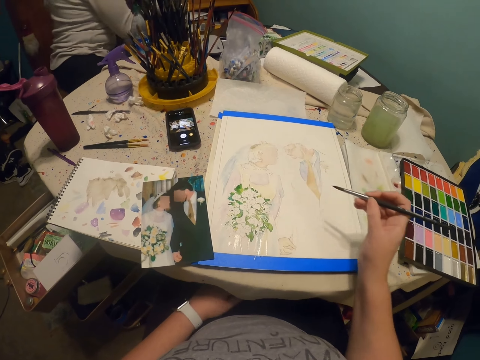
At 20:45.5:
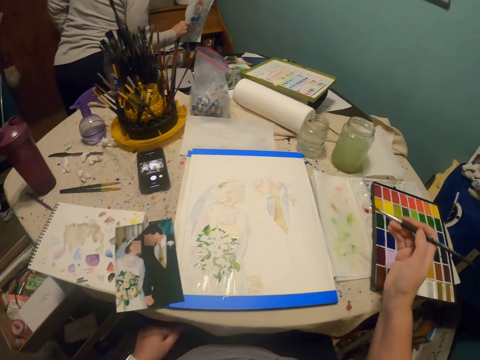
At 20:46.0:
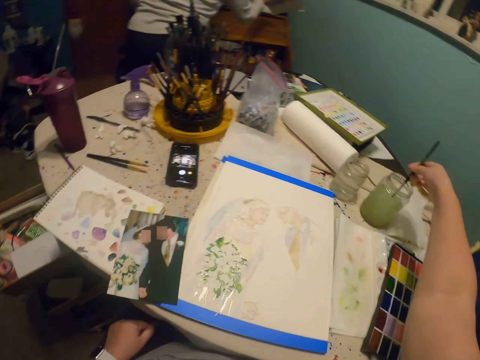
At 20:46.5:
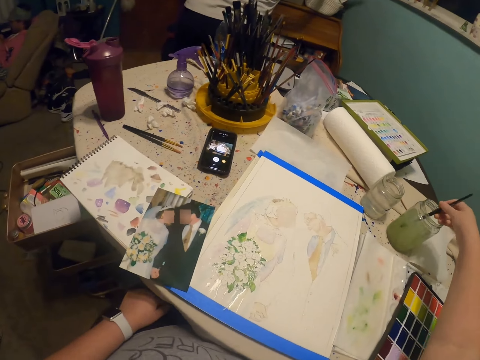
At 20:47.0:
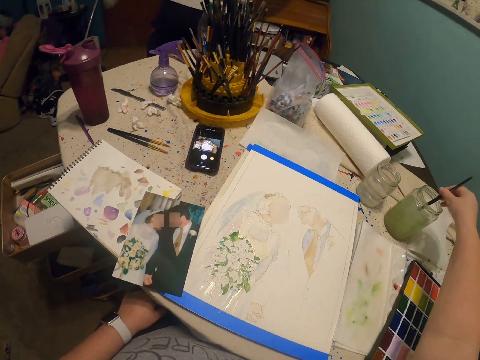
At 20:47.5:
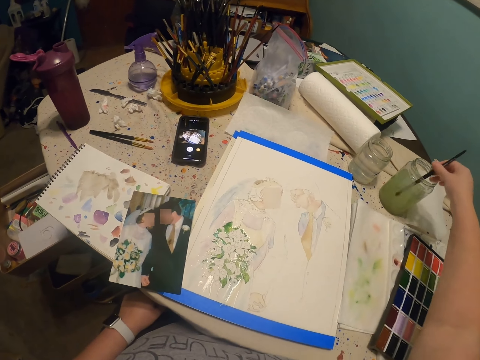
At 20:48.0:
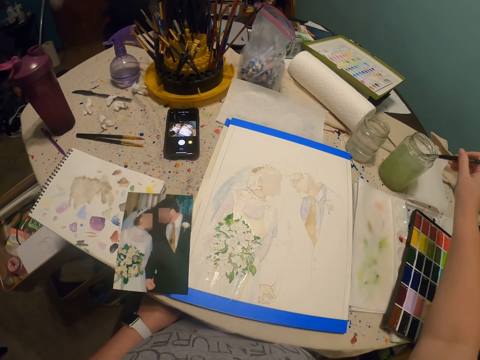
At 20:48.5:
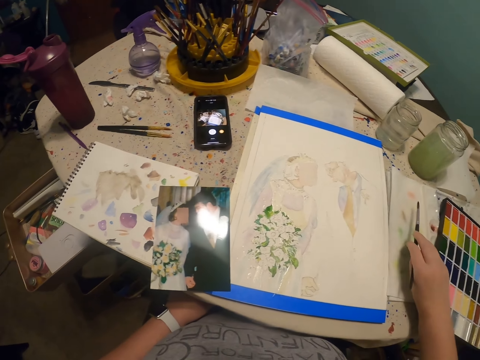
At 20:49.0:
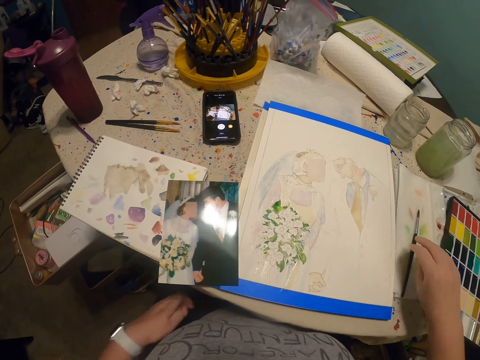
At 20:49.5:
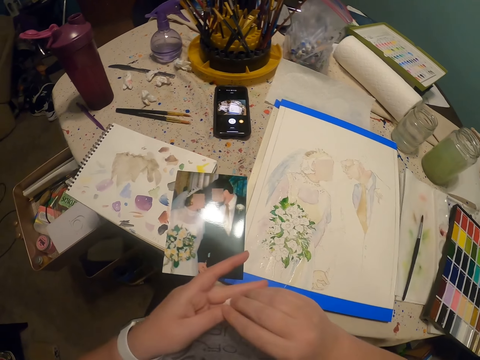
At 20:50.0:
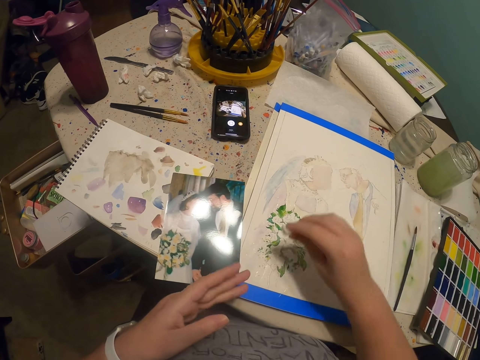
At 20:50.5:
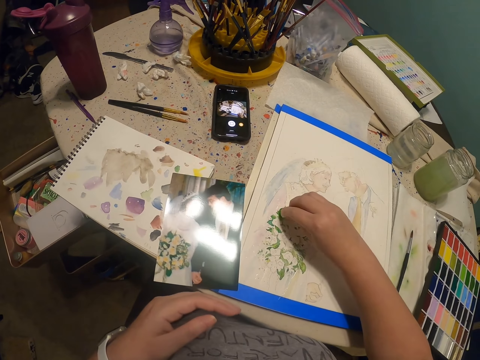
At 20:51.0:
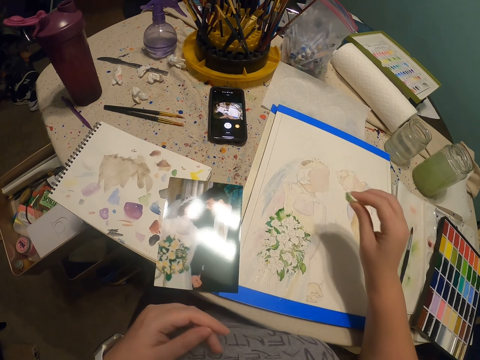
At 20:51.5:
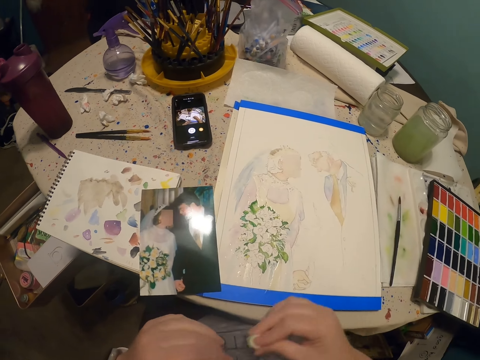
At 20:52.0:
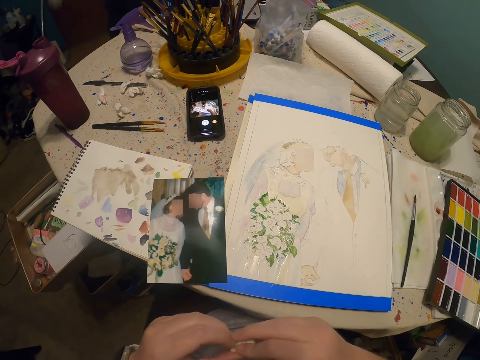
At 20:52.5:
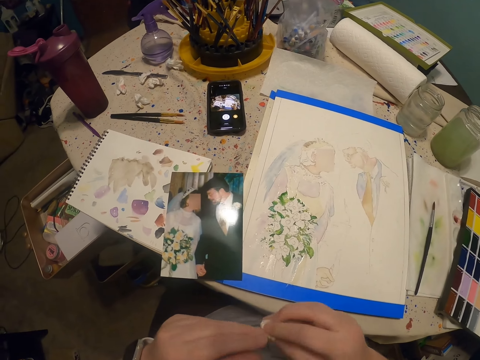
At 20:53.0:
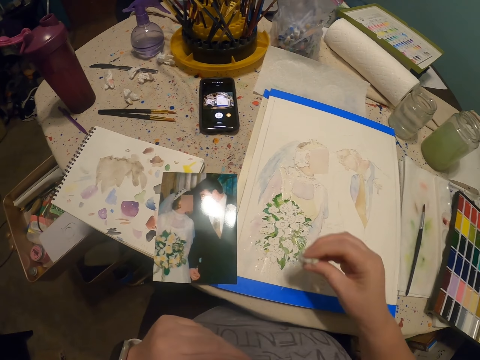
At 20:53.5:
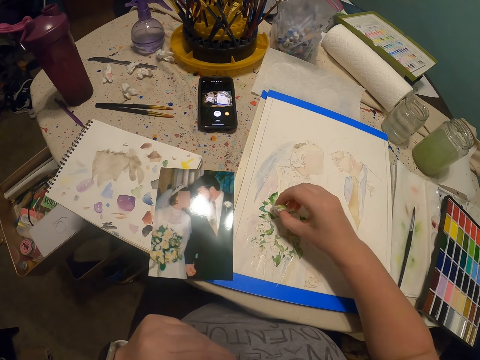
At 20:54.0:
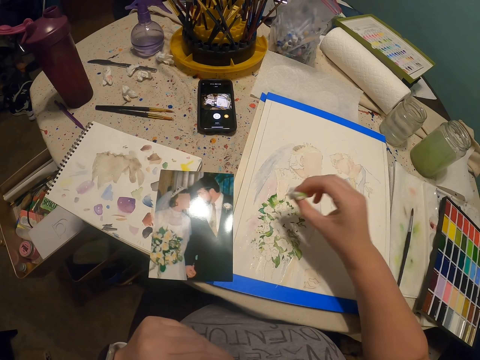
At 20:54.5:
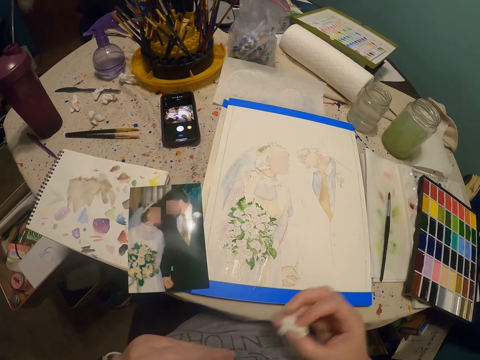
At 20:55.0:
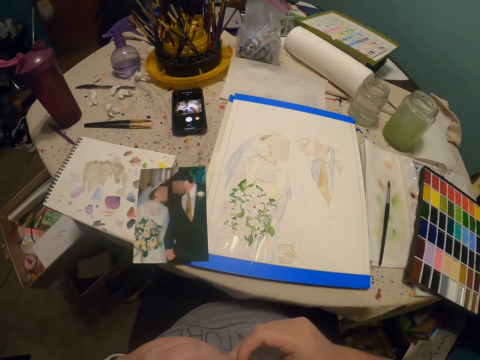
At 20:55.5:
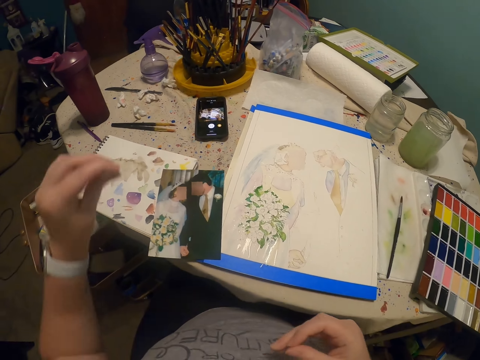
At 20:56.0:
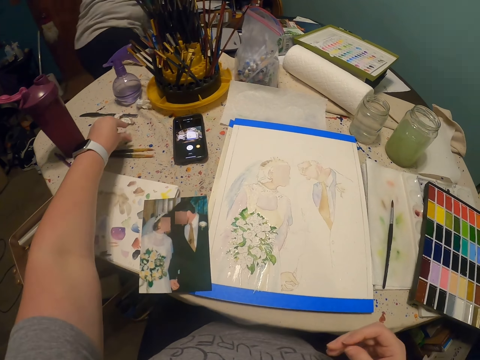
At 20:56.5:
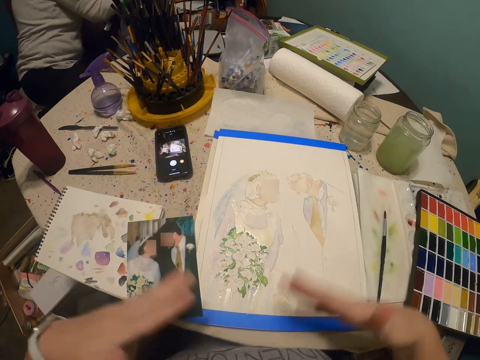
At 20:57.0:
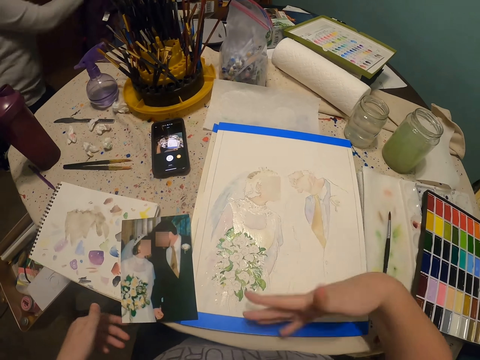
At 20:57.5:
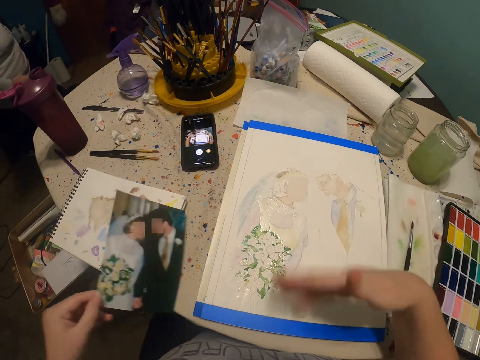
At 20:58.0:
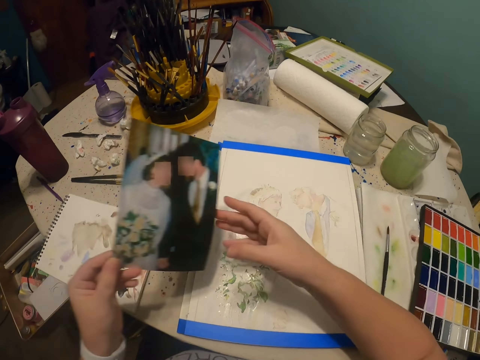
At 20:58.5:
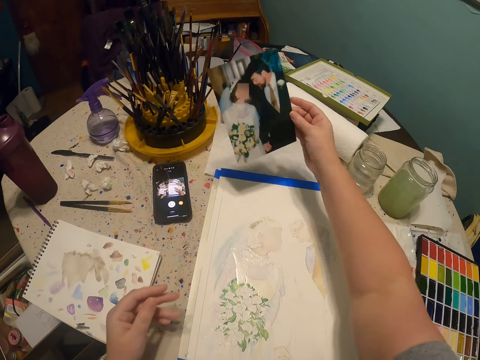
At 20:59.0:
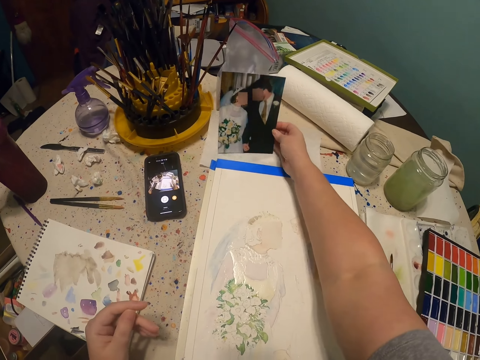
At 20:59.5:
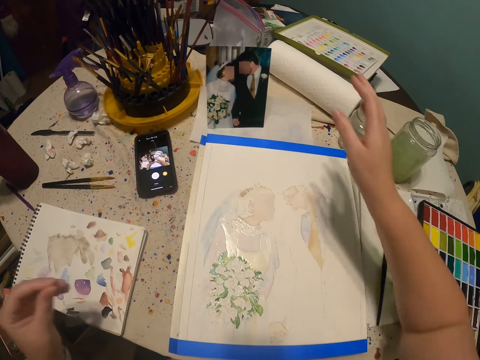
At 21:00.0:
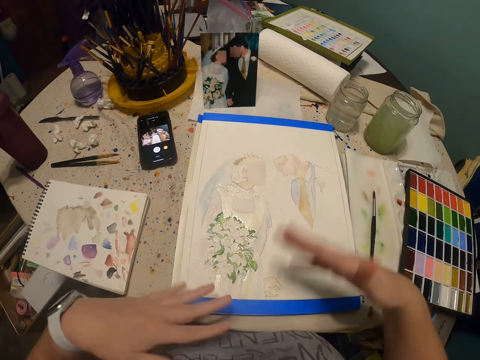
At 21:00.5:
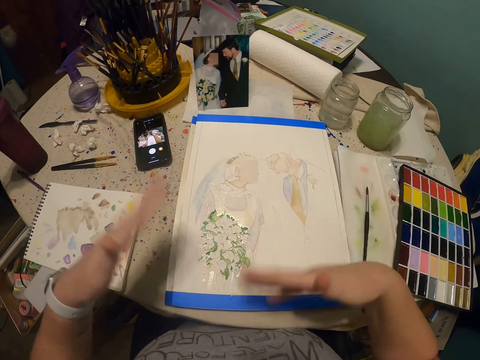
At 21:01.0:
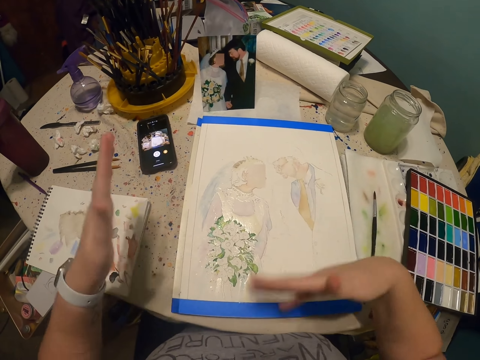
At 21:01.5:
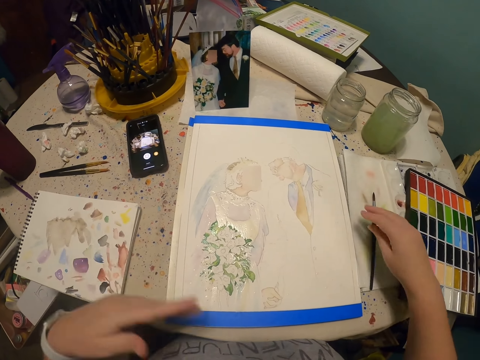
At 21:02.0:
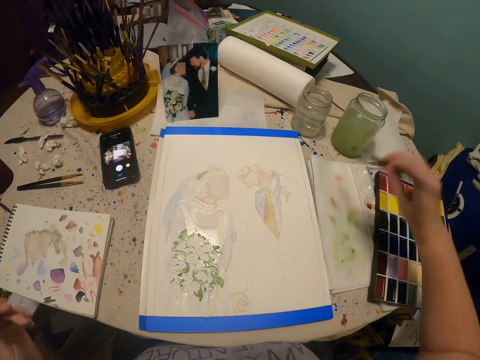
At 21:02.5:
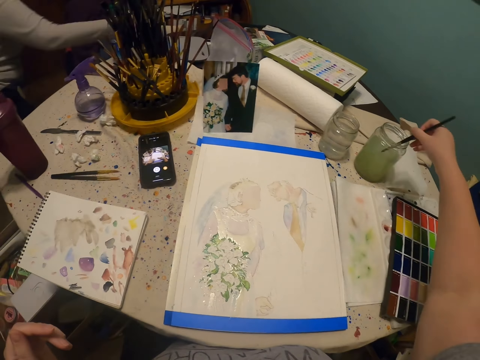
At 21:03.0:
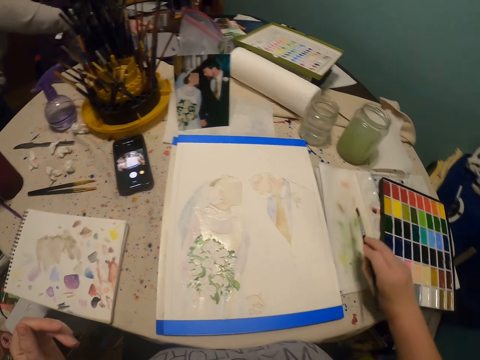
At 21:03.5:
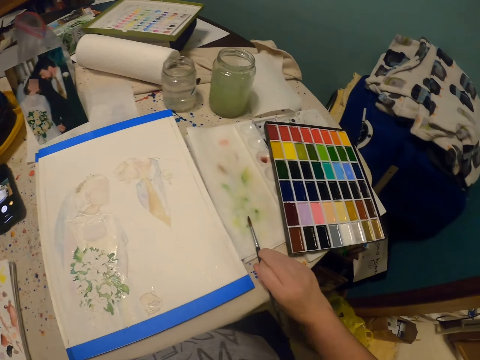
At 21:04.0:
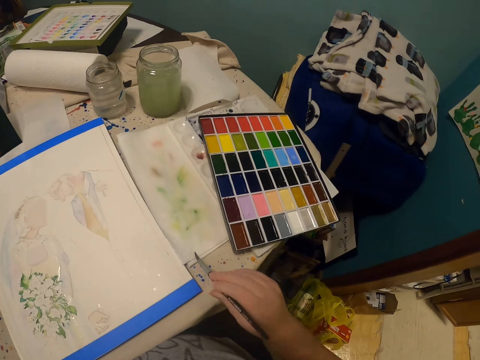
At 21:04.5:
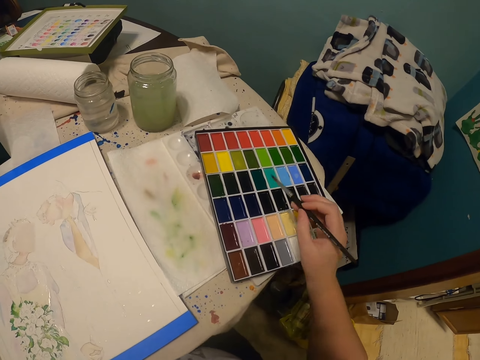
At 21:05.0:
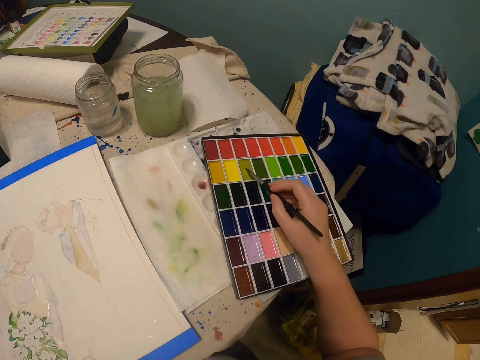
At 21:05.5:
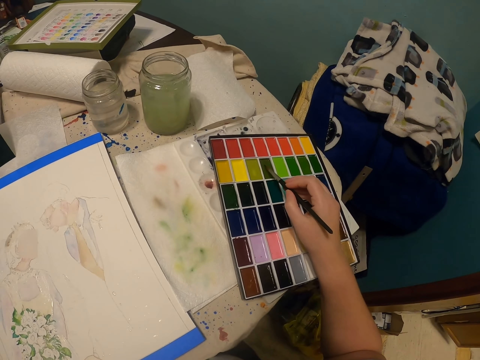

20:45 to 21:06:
The camera wearer dips the paint brush in the bottle of paint. He puts the paint brush on a piece of paper. He wipes the painting with a small piece of paper towel. He puts the small piece of paper towel on the table. He blows wind on the painting with his hands. He puts the picture on the table. He blows wind on the painting with his hands. He dips the paint brush in the bottle of paint. He rubs the paint brush on the piece of paper.

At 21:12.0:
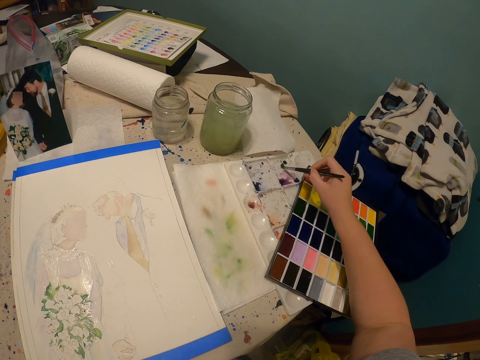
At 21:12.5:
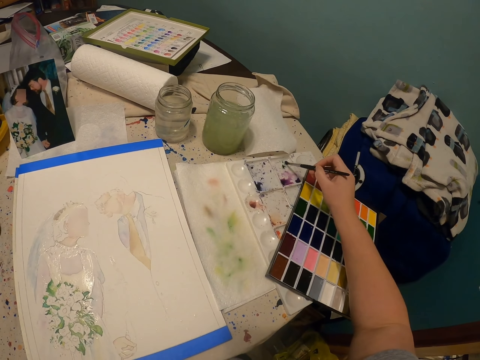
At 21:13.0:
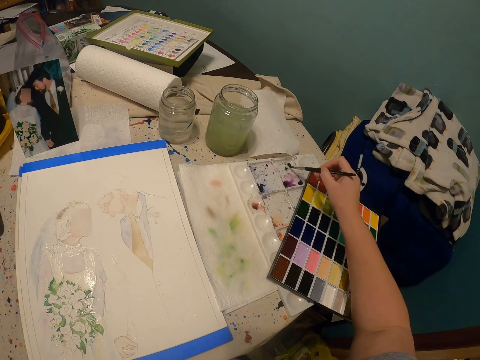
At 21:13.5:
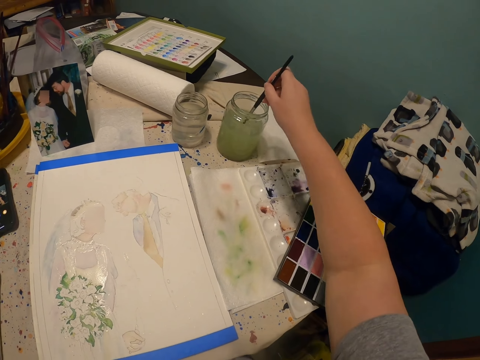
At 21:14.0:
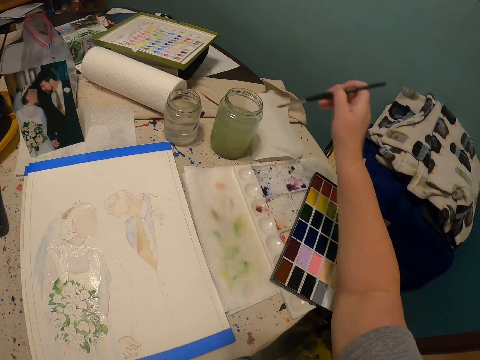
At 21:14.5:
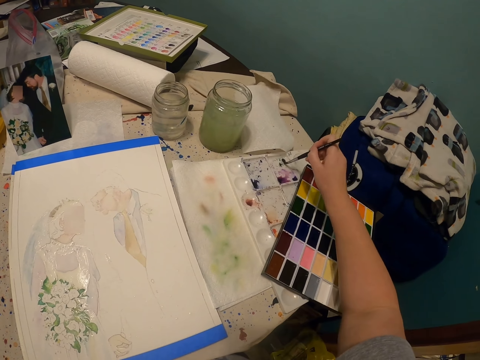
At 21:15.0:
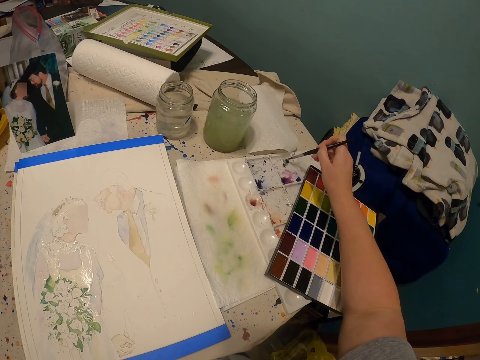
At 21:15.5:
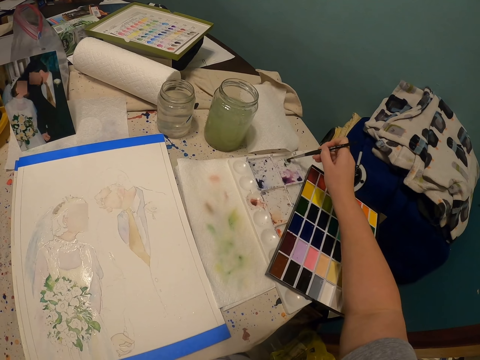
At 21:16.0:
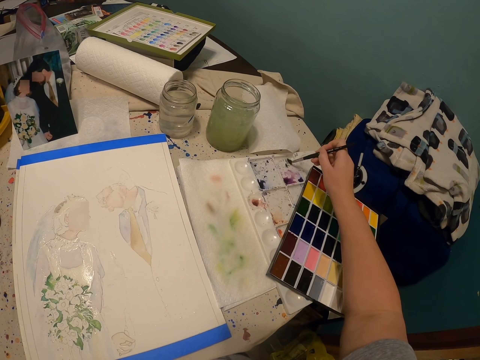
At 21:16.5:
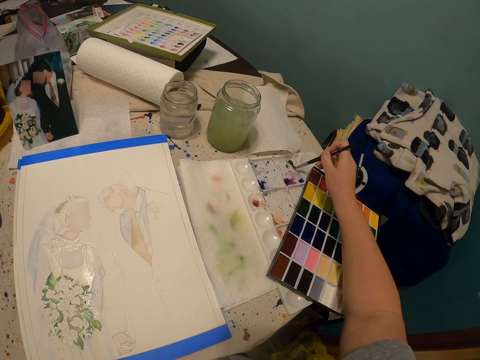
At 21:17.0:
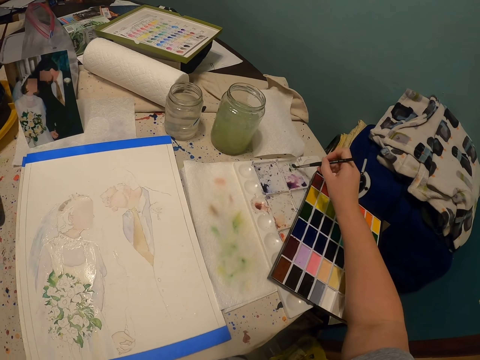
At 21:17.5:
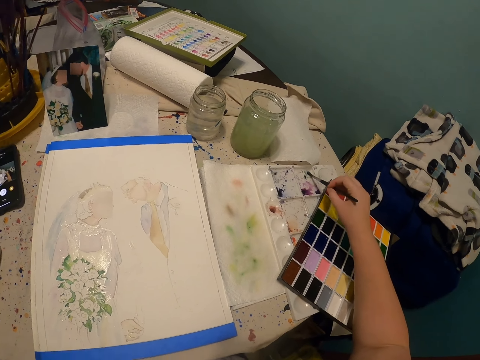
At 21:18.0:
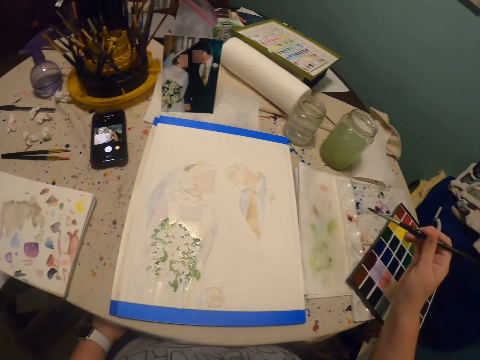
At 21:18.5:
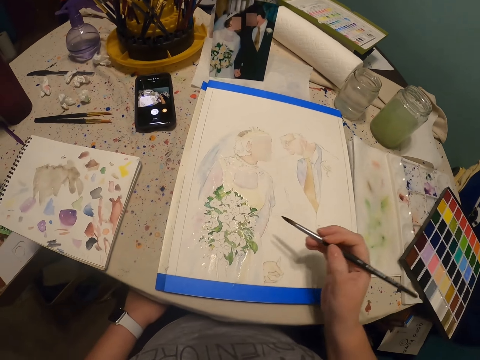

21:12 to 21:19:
The camera wearer rubs the paint brush on the palette cover. They dip the paint brush in the bottle of paint. They rub the paint brush on the palette cover.
